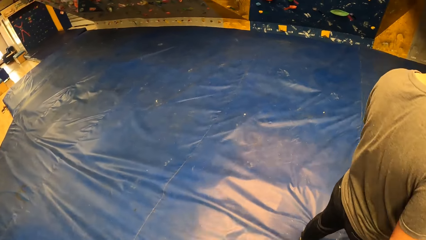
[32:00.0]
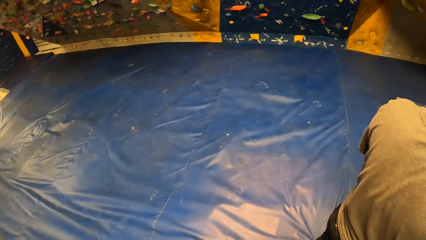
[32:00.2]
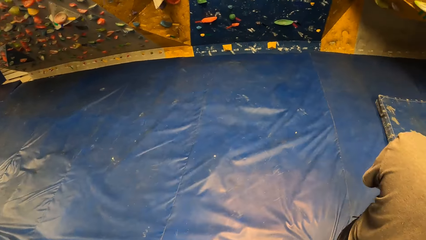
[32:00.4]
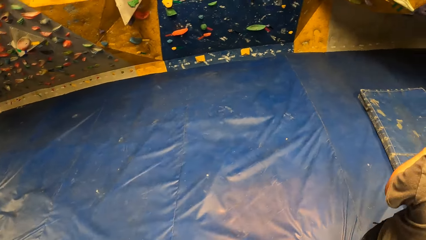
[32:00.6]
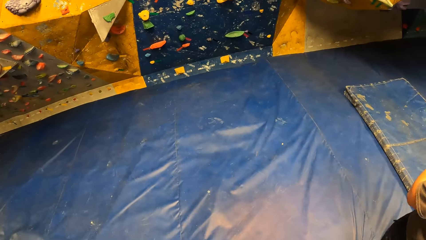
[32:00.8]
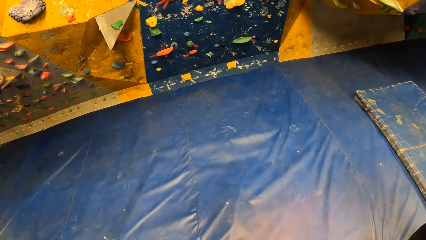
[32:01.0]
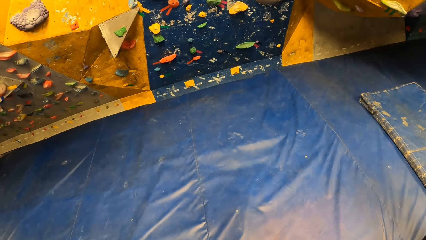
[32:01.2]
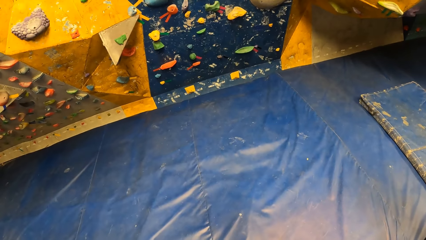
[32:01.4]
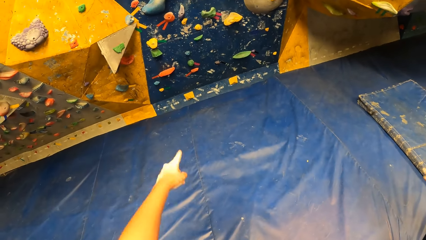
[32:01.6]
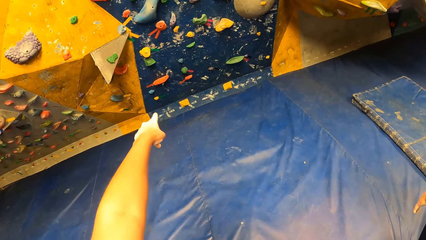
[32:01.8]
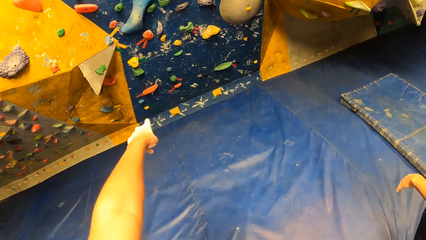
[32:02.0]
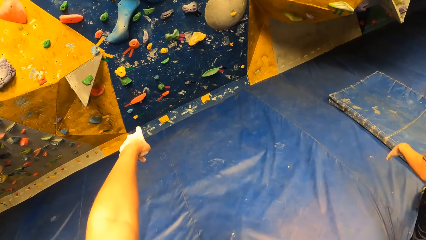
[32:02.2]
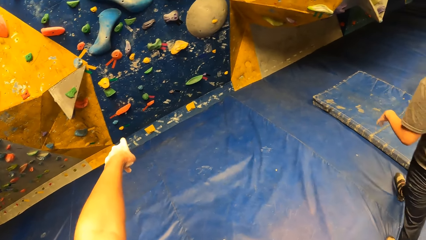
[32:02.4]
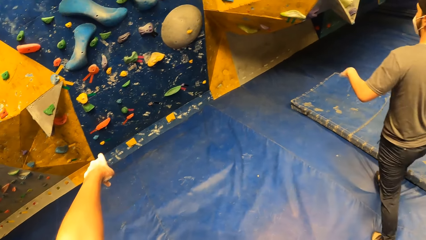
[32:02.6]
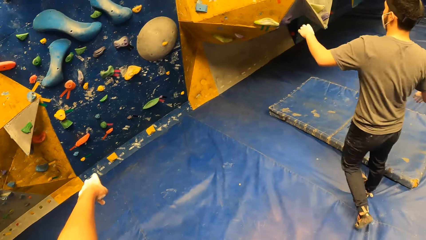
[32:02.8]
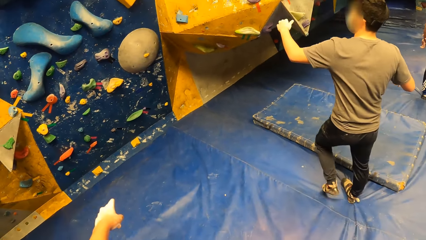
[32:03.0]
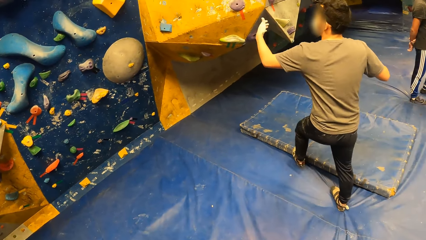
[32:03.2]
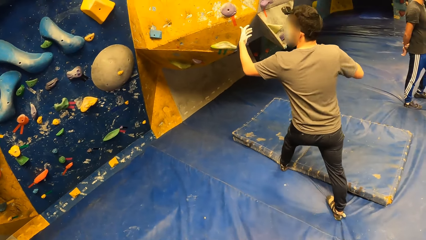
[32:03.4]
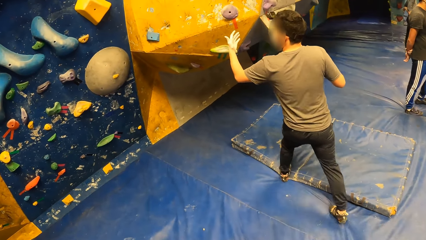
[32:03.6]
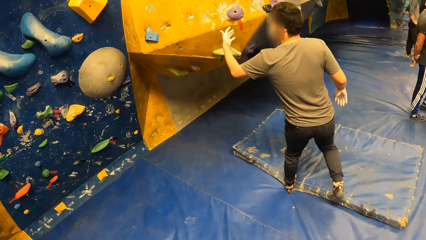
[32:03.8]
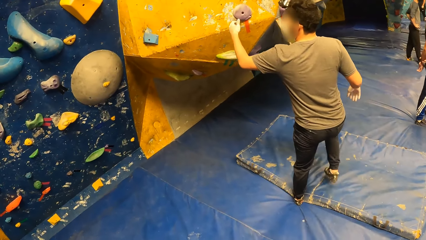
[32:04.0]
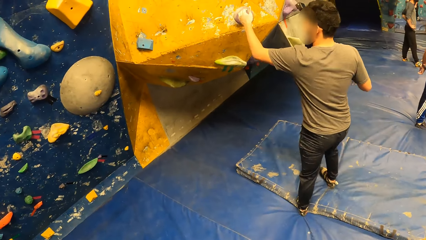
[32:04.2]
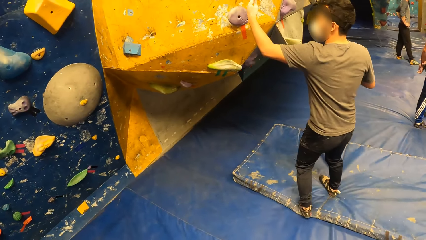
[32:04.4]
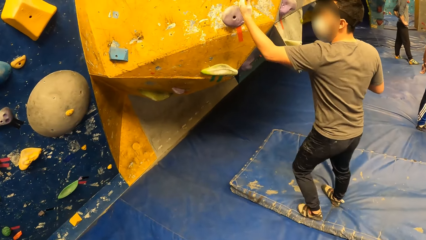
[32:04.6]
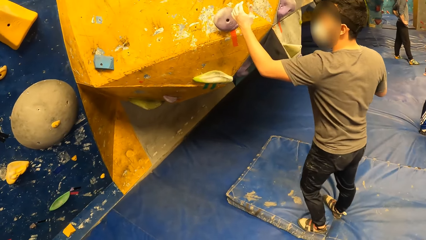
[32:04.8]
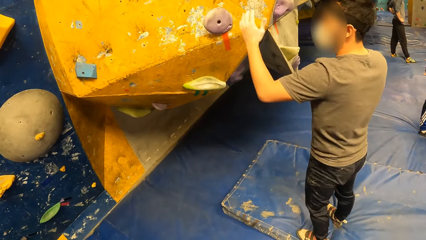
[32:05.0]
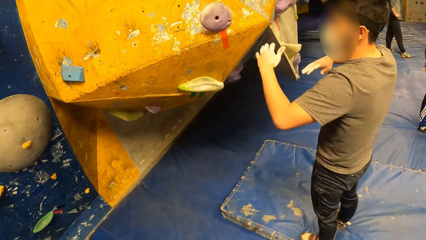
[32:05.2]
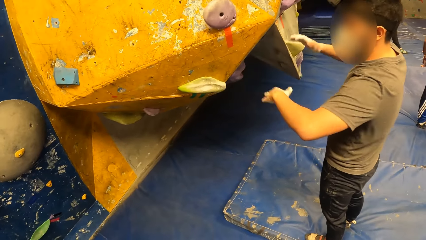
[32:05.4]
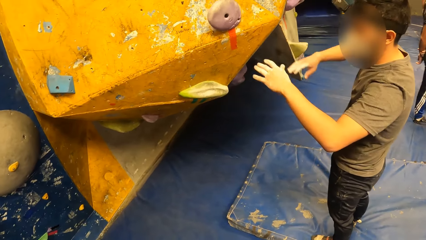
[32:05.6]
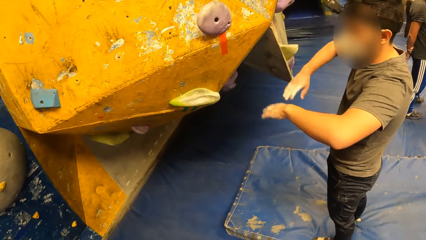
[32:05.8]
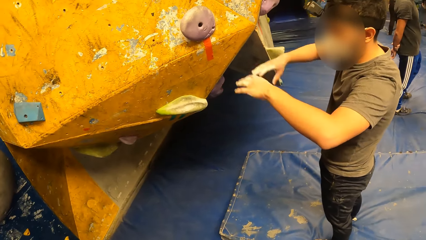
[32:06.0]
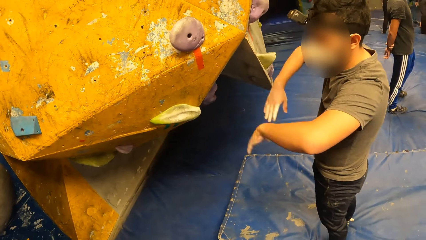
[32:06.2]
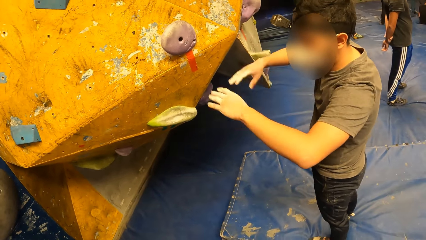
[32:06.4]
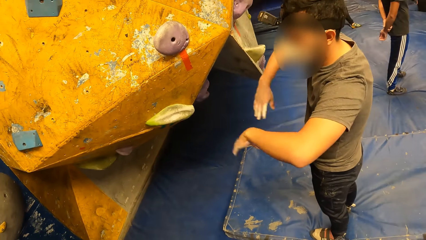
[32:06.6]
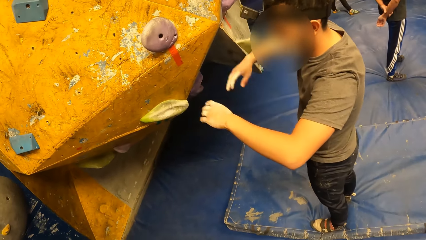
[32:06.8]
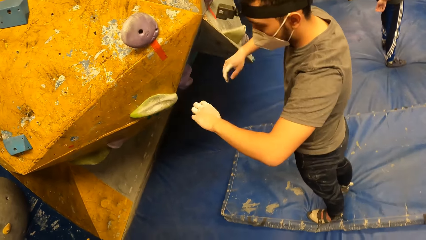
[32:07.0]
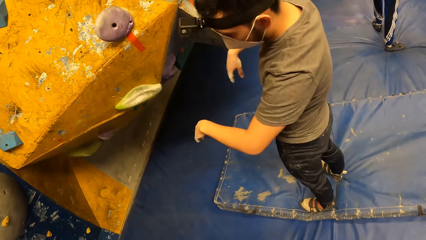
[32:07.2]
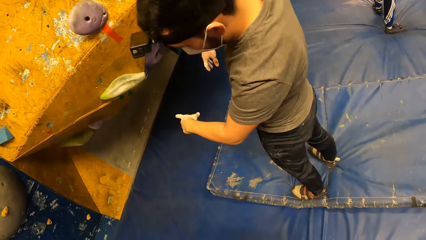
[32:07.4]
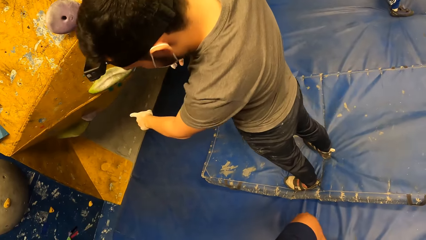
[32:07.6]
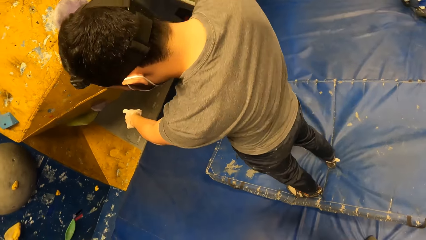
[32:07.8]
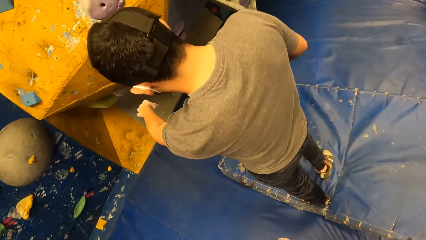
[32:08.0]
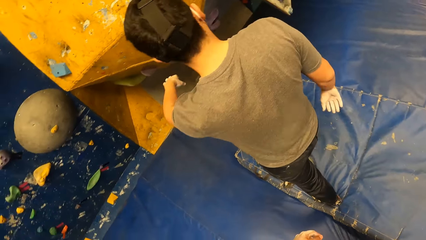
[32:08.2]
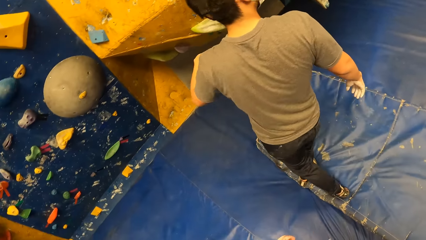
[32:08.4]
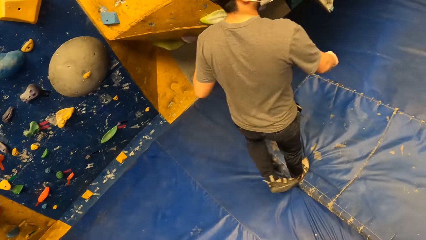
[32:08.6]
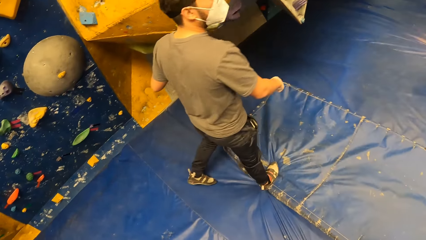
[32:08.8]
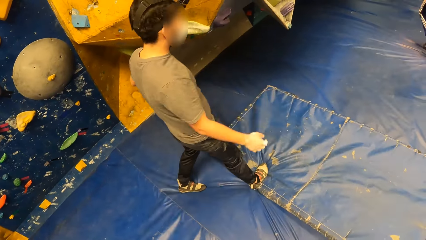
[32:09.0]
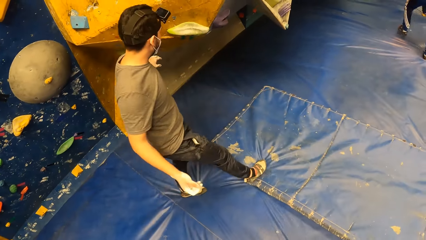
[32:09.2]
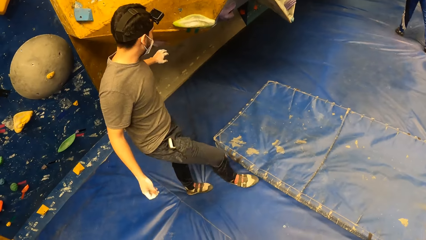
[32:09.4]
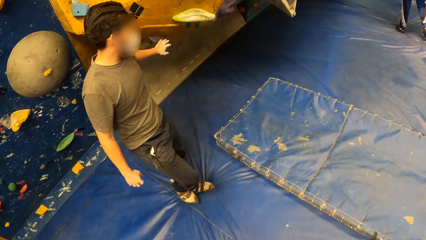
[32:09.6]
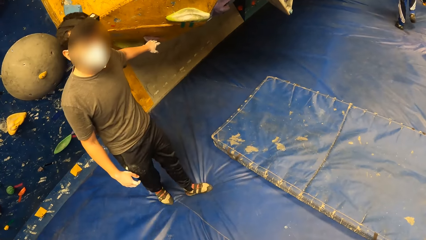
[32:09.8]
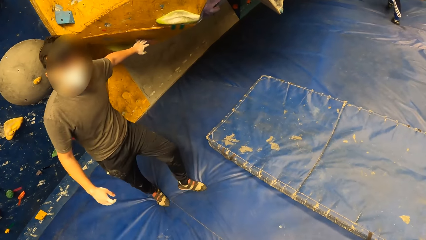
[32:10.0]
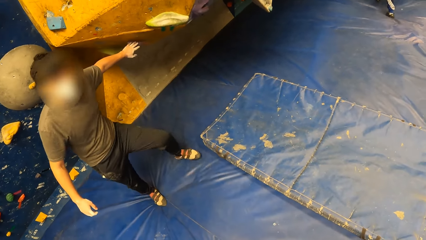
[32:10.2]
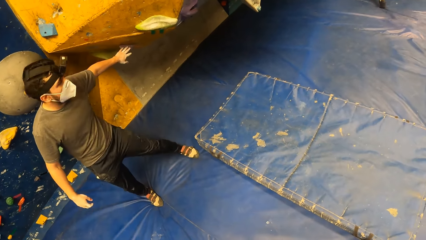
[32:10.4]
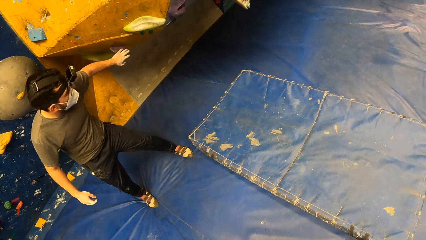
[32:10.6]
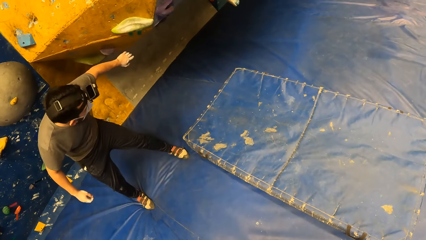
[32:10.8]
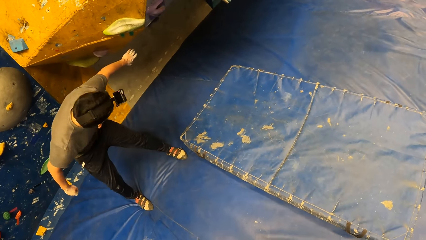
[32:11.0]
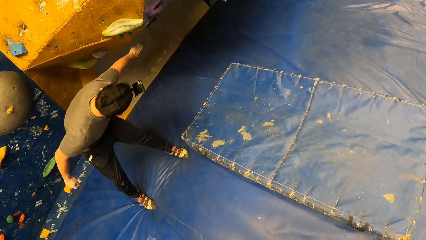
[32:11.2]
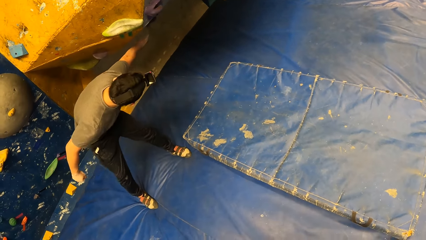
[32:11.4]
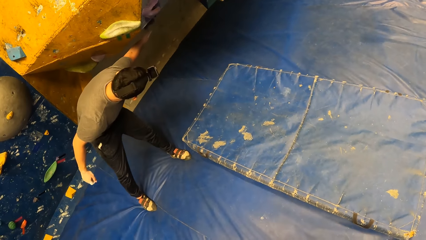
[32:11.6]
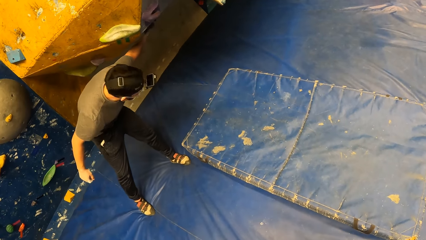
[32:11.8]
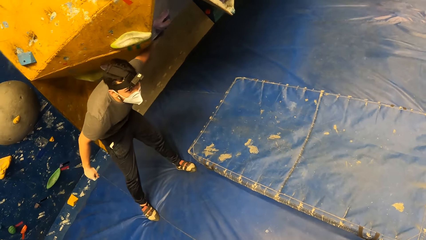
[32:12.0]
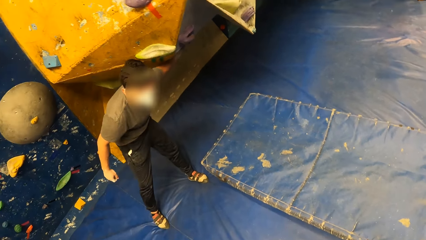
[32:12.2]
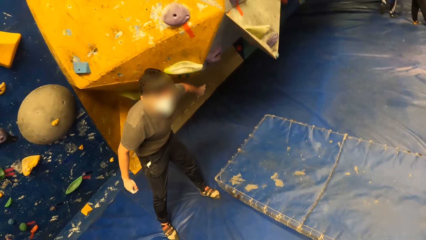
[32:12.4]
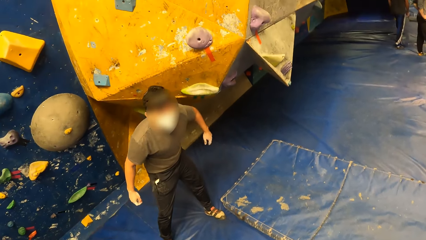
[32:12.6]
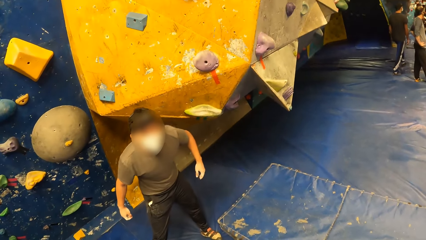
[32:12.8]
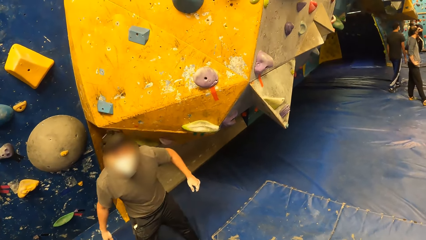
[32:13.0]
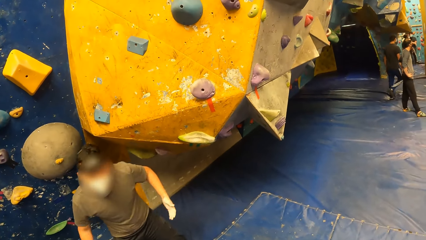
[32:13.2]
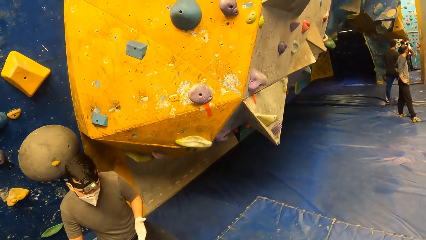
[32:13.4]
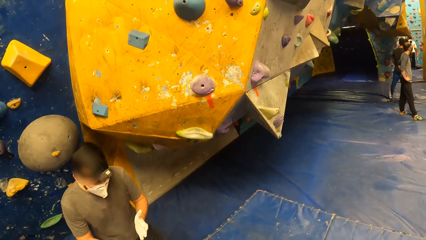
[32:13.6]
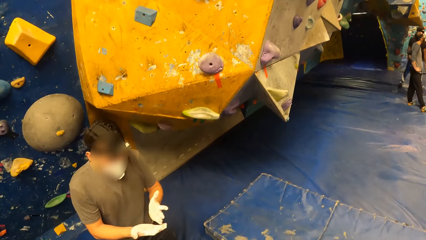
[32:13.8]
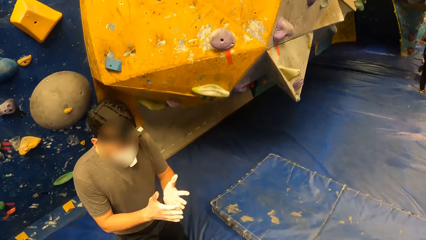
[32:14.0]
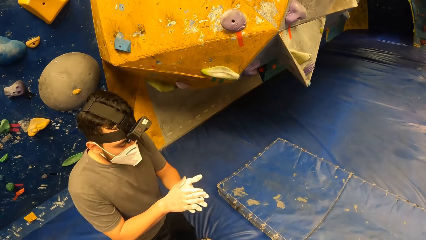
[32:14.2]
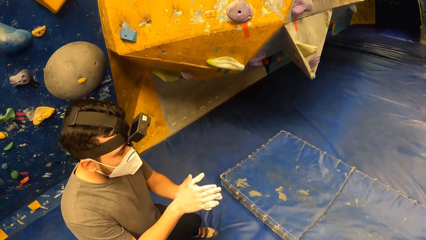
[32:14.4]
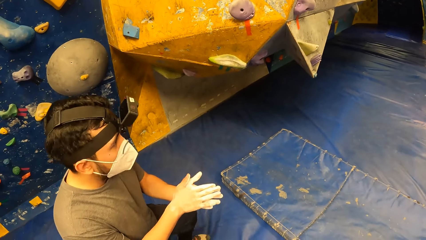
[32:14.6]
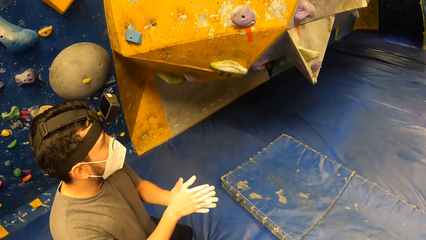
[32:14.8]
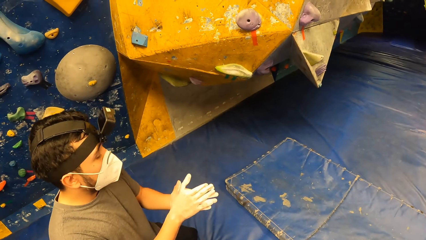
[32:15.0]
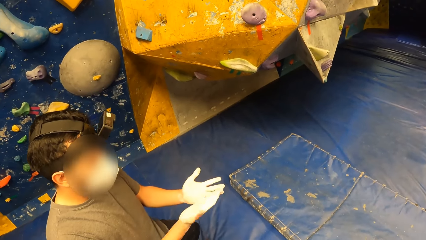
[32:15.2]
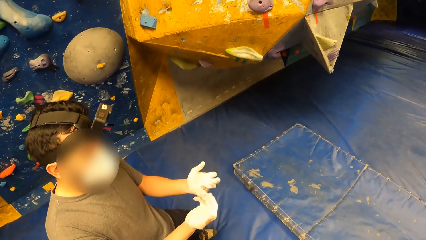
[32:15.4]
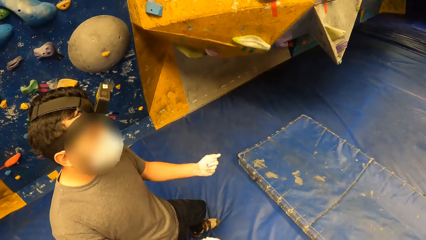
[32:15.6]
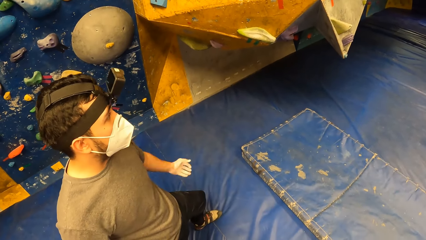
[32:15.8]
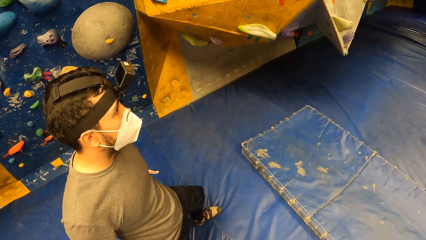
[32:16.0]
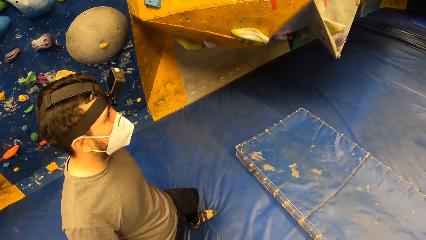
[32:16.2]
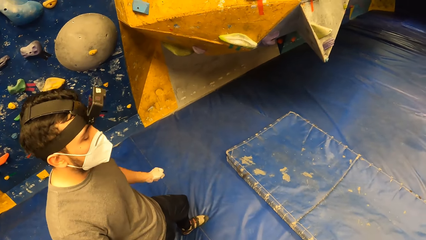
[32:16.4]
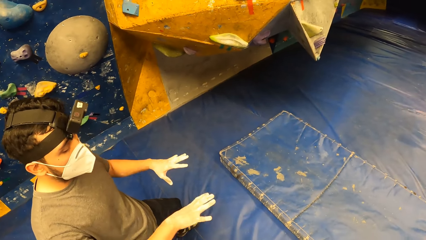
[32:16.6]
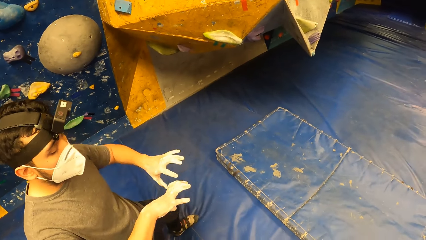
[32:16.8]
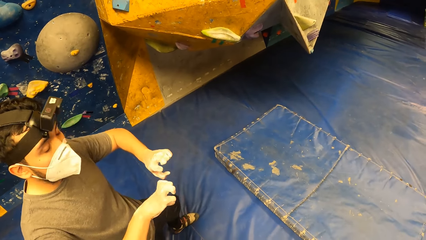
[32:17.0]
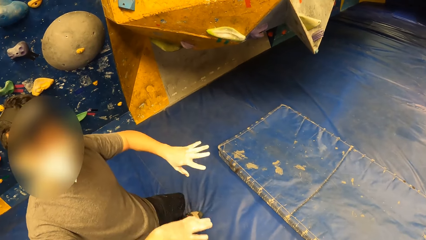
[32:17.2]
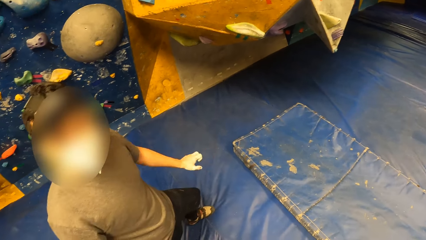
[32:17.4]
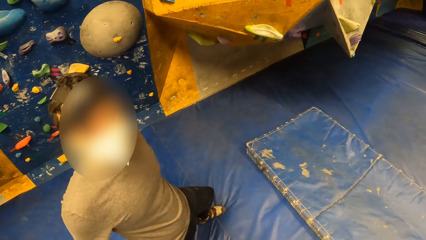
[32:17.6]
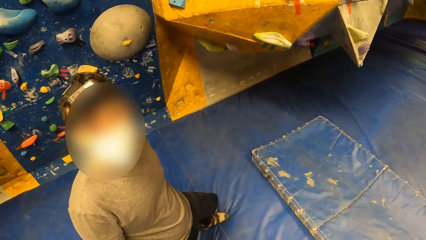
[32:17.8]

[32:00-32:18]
The camera wearer points at the wall. They look at a man. The man swings both his wrists. The man shows hand gestures. The man points around. The man touches a climbing stone with his left hand. The camera wearer looks at the man. The man places both hands together.
